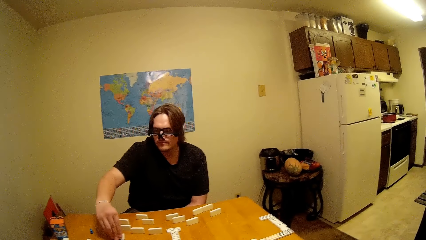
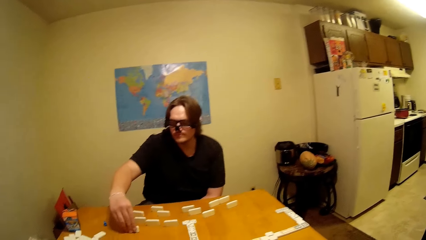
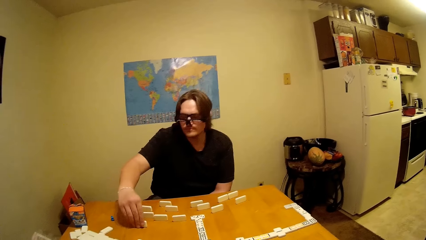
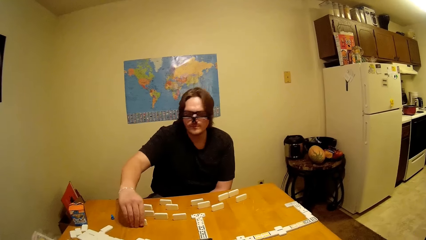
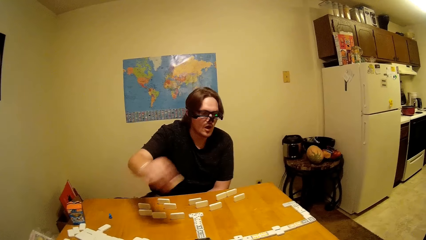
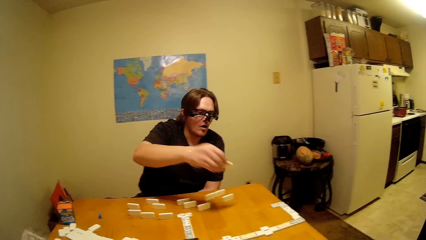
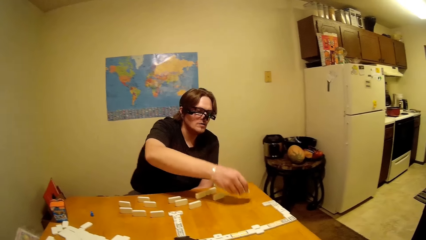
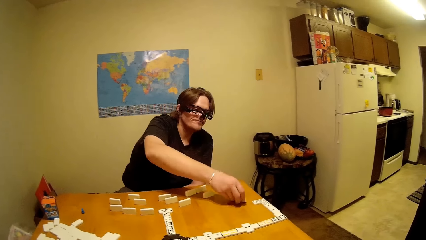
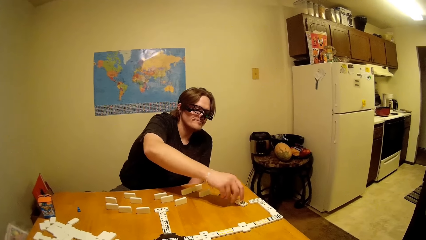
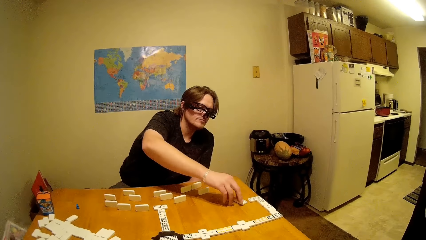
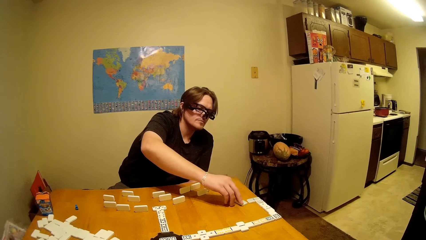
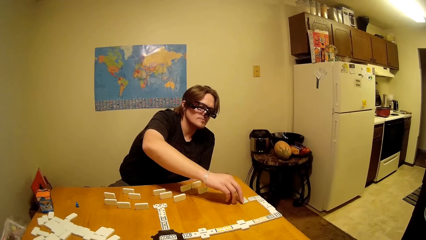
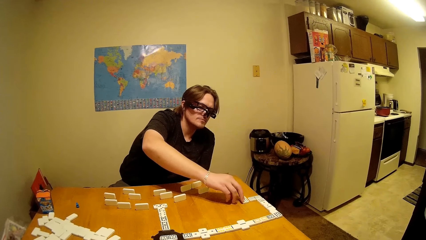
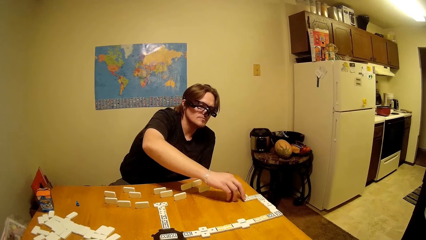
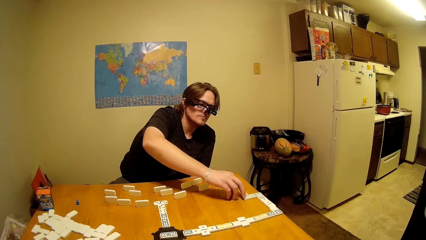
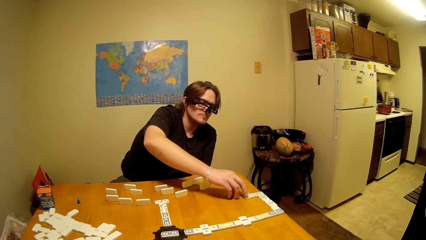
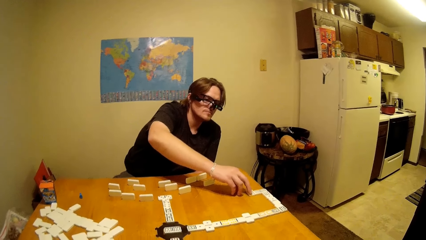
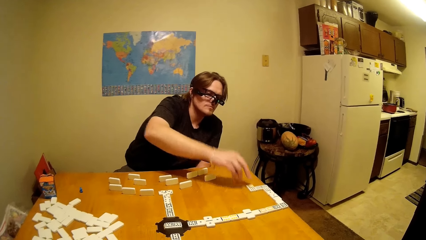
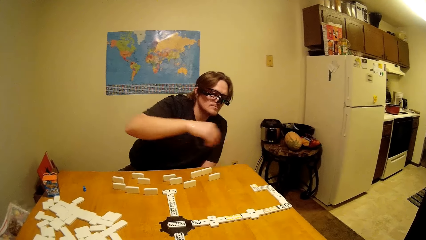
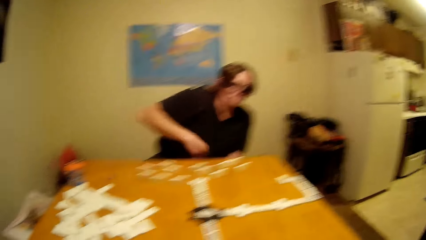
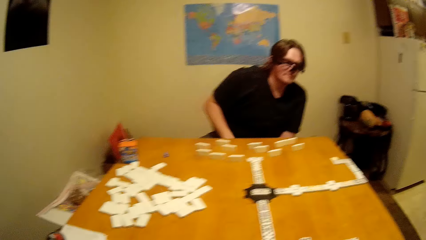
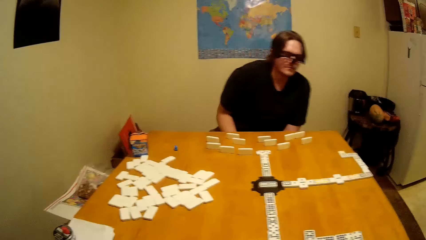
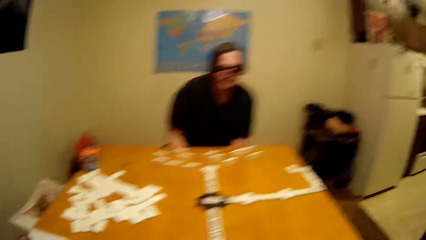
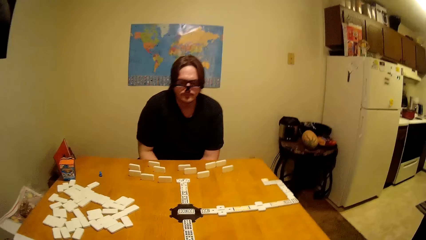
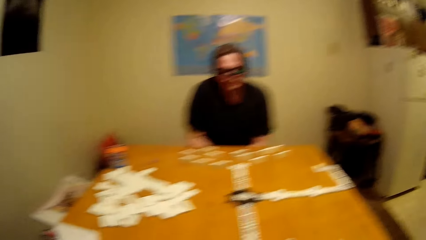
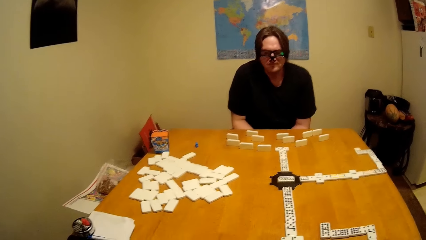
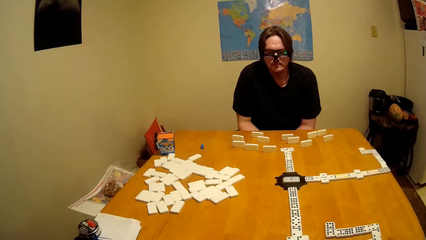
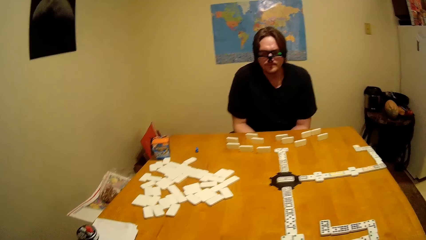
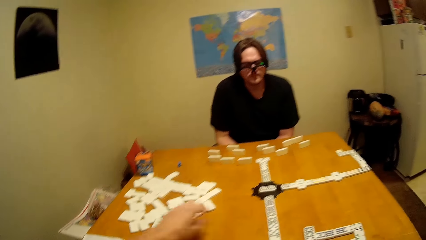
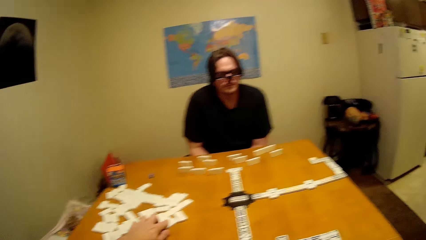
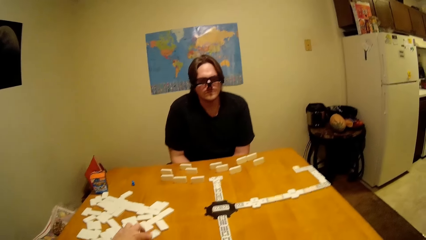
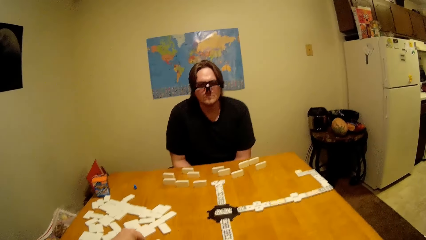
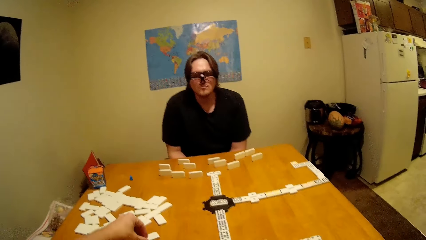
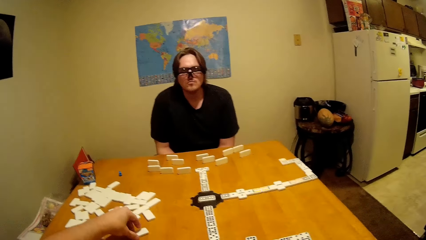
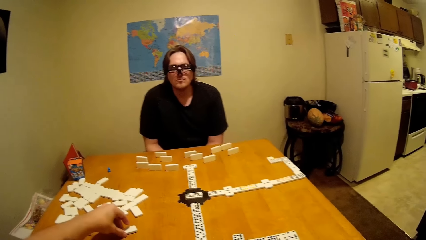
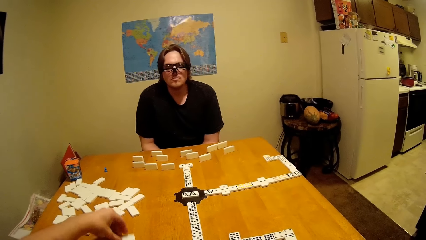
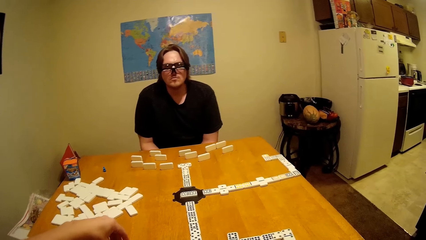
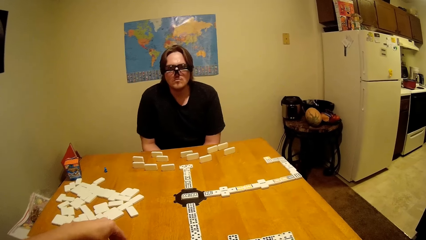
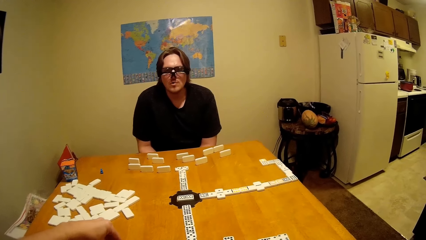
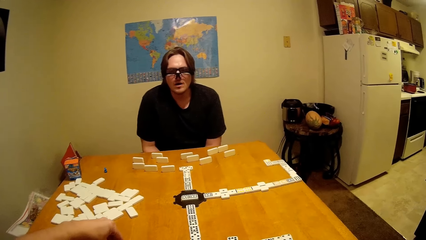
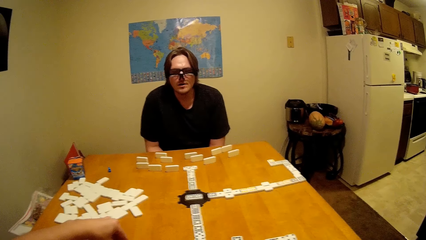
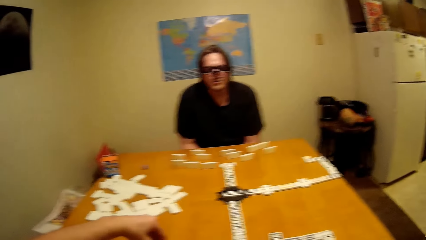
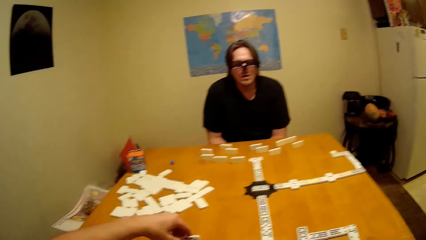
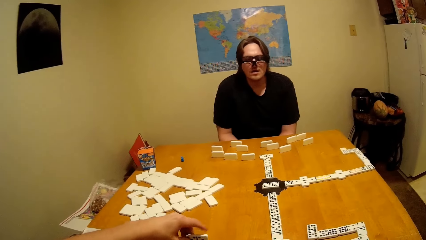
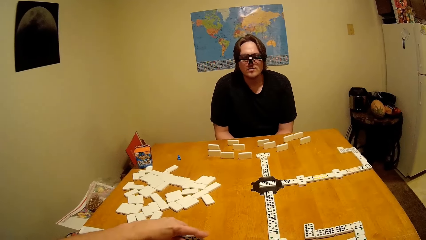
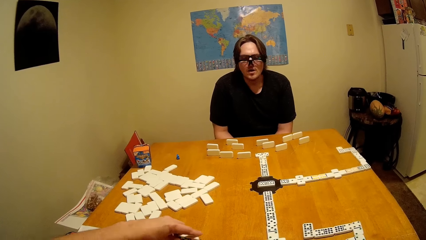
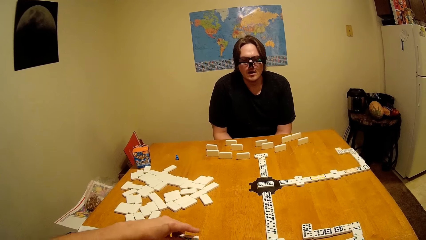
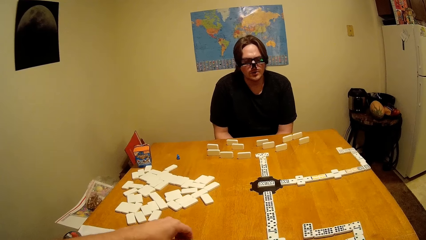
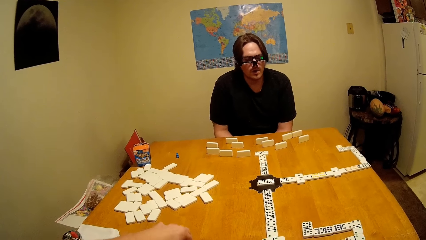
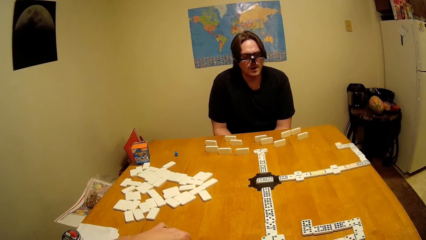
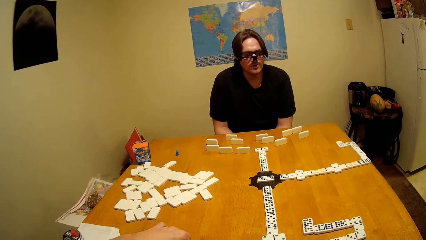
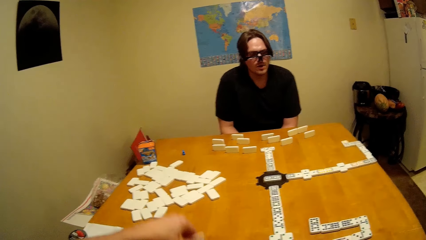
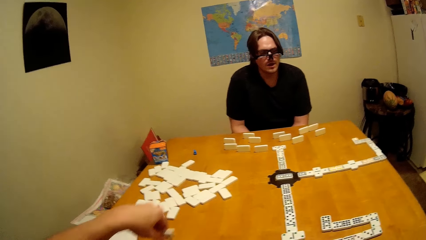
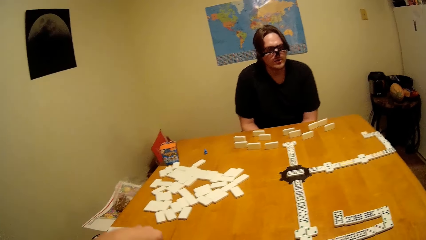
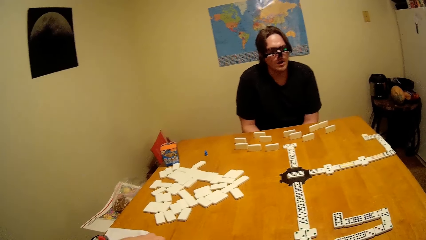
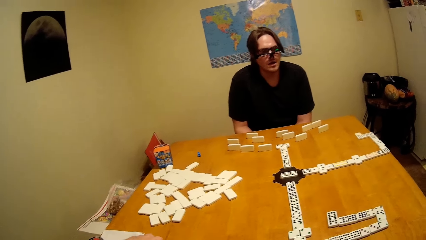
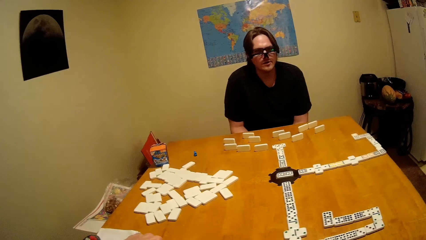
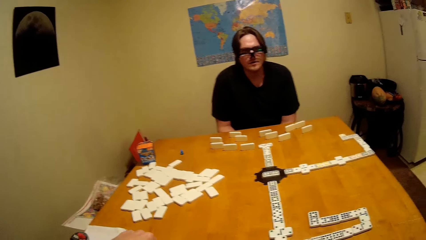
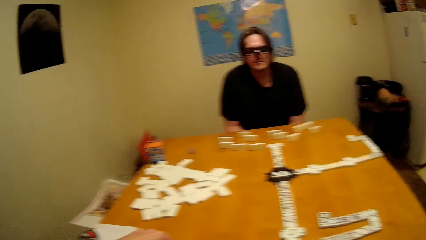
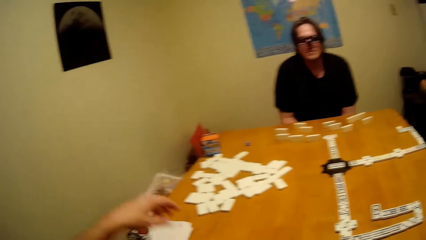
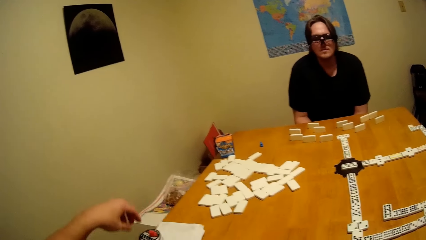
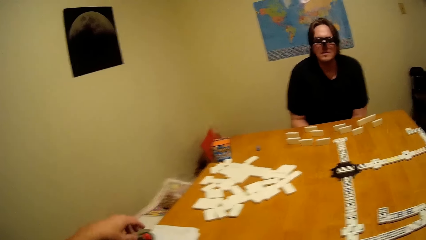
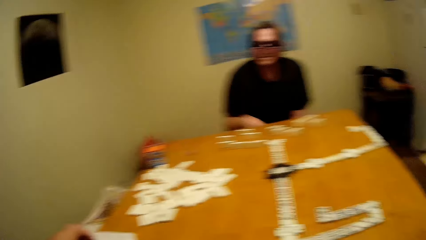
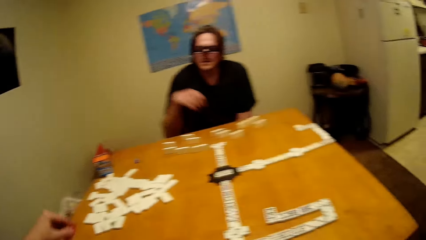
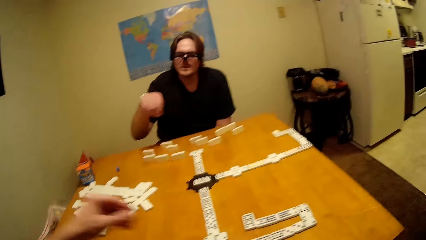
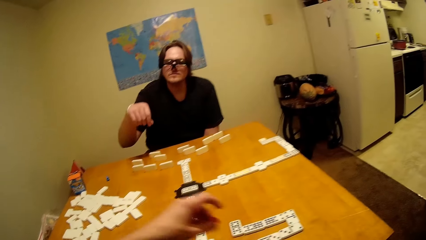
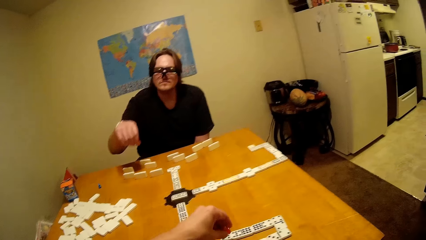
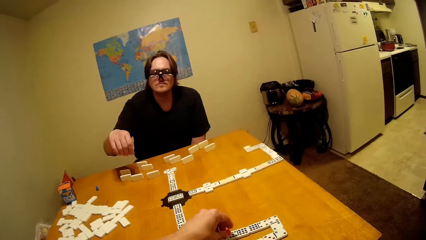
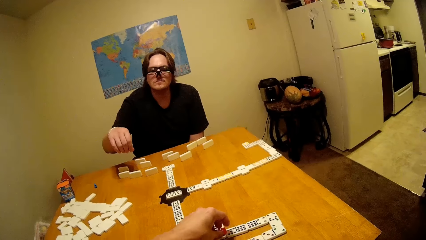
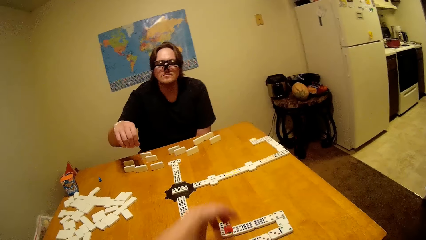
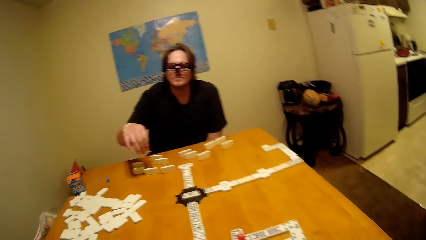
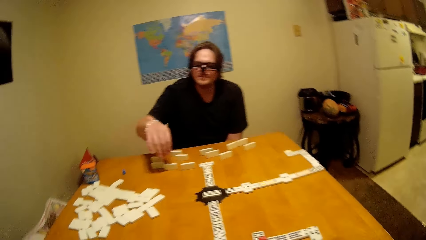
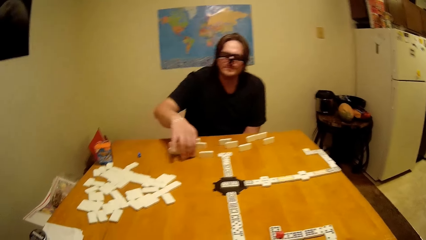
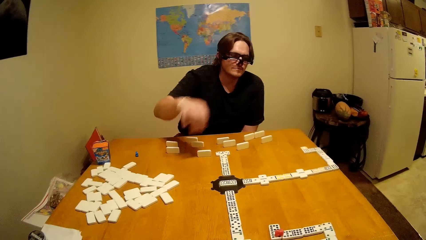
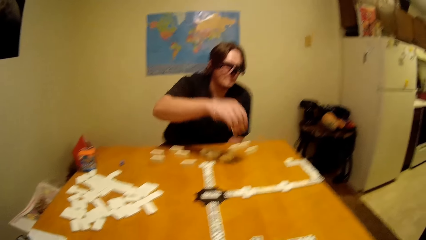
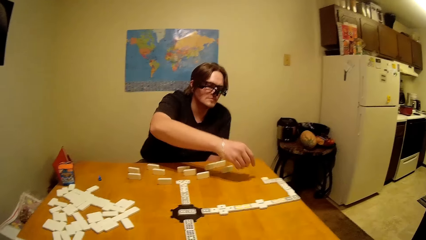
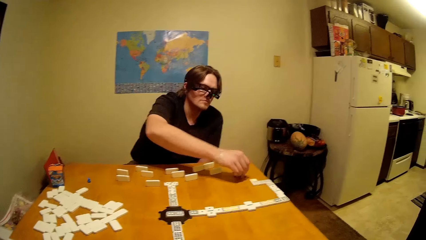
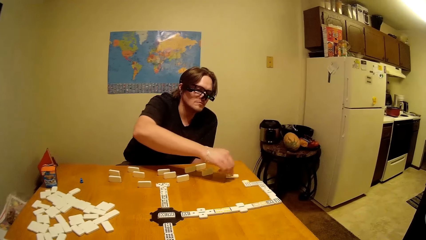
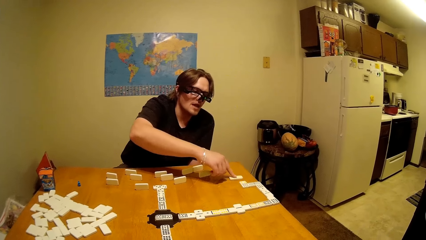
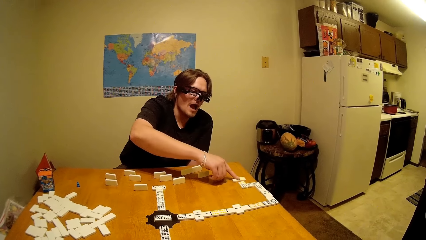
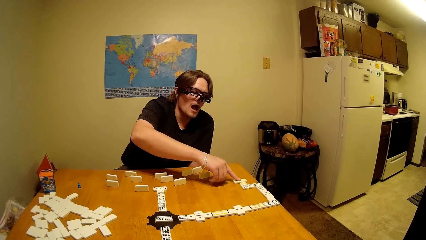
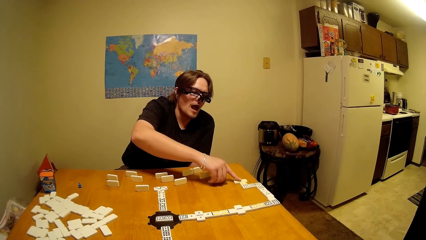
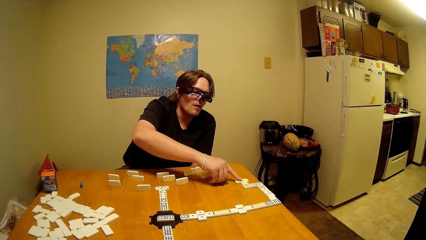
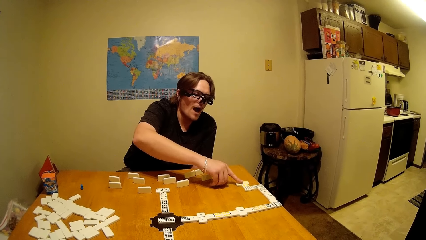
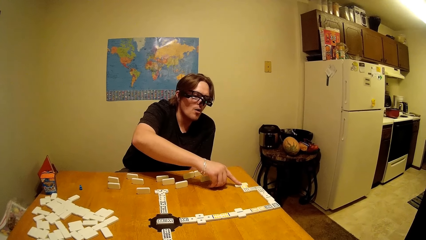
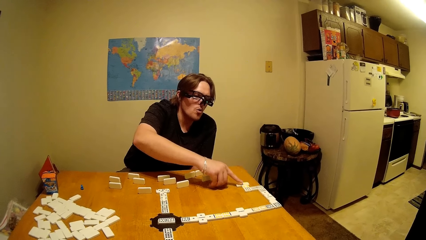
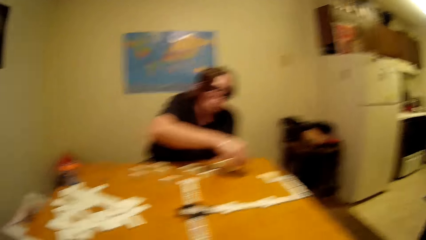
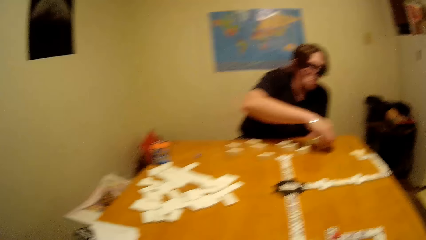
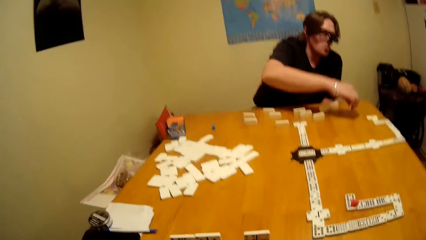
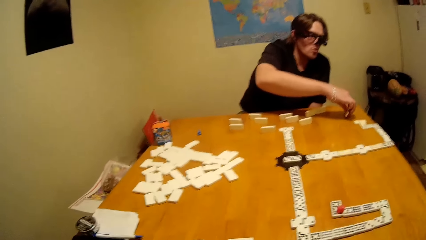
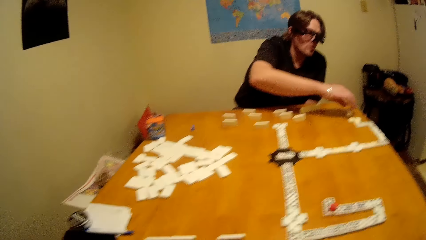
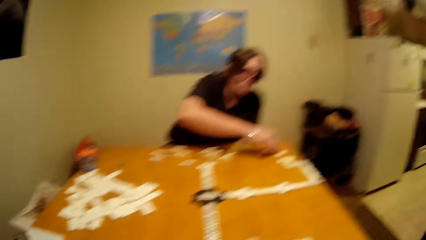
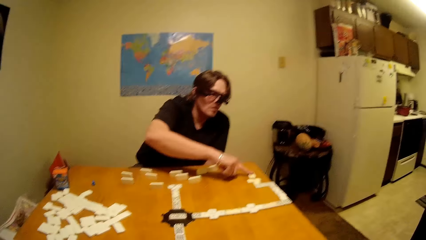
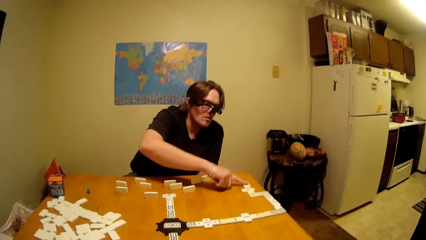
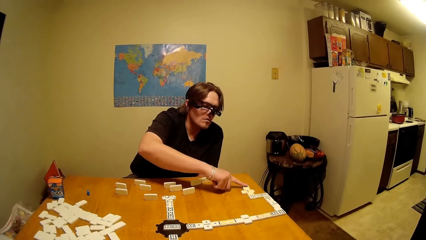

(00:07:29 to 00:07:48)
A man moves a dice on the table, places the dice on the table, and arranges the dice on the table. The camera wearer picks the dice on the table, moves the dice on the table, places the dice on the table, picks the dice on the table, and places the dice on the table. The man picks the dice on the table, places the dice on the table, and moves the dice with his right index finger.
